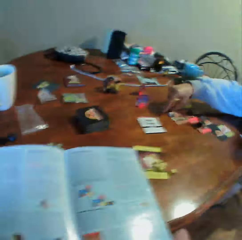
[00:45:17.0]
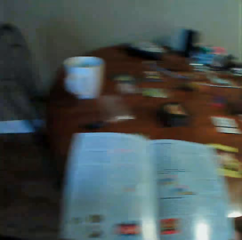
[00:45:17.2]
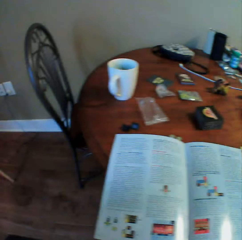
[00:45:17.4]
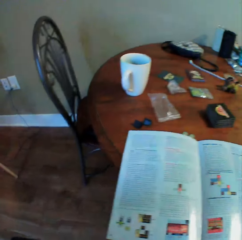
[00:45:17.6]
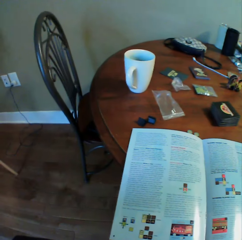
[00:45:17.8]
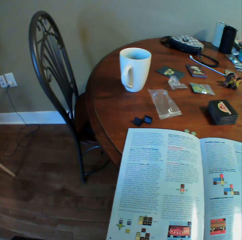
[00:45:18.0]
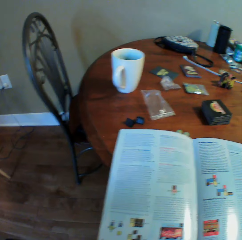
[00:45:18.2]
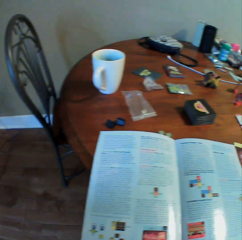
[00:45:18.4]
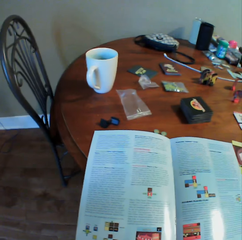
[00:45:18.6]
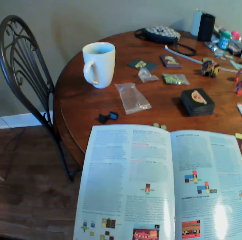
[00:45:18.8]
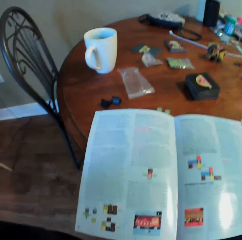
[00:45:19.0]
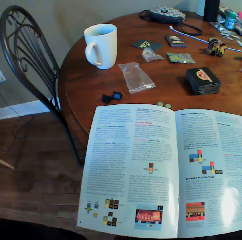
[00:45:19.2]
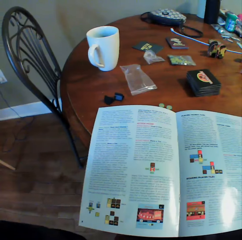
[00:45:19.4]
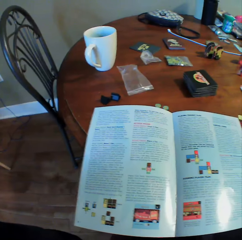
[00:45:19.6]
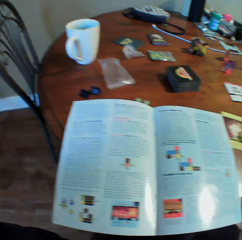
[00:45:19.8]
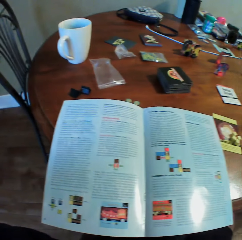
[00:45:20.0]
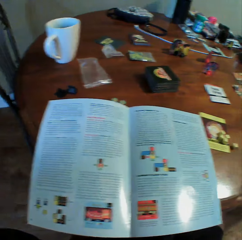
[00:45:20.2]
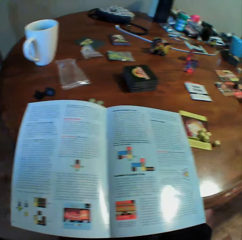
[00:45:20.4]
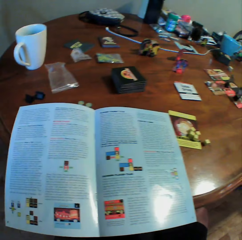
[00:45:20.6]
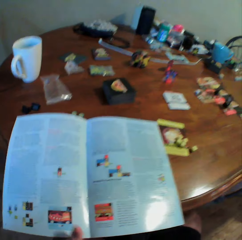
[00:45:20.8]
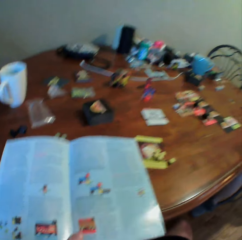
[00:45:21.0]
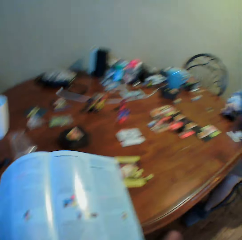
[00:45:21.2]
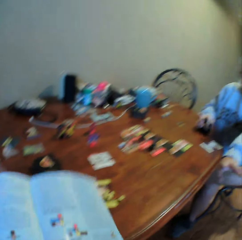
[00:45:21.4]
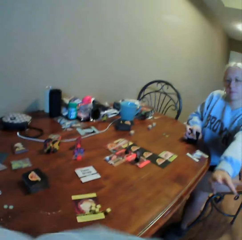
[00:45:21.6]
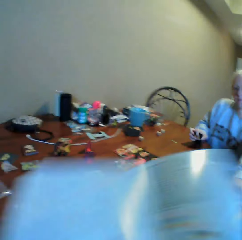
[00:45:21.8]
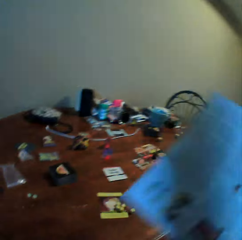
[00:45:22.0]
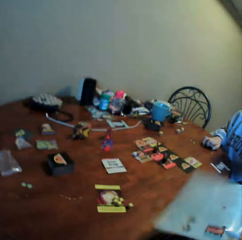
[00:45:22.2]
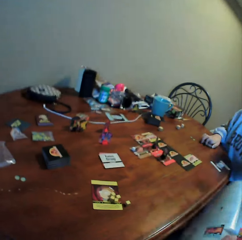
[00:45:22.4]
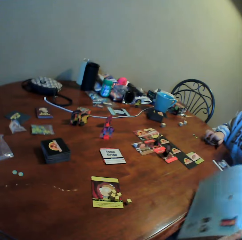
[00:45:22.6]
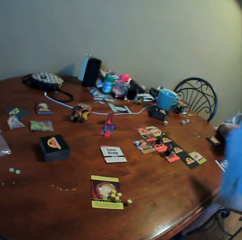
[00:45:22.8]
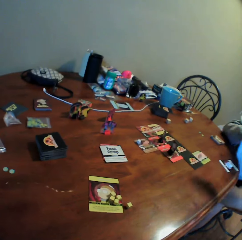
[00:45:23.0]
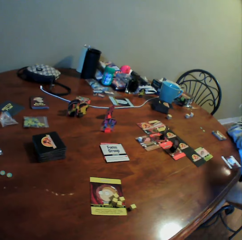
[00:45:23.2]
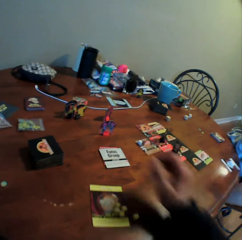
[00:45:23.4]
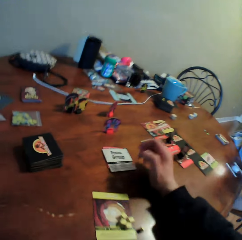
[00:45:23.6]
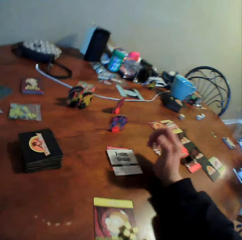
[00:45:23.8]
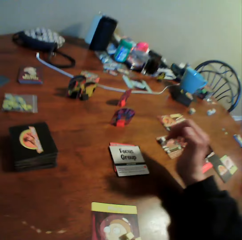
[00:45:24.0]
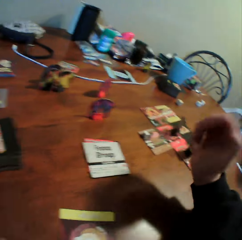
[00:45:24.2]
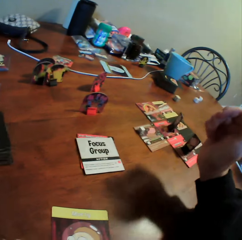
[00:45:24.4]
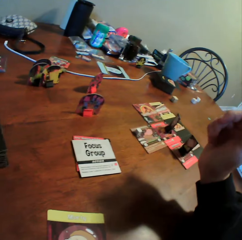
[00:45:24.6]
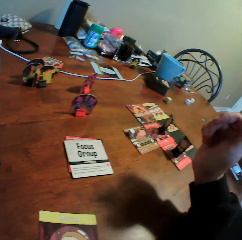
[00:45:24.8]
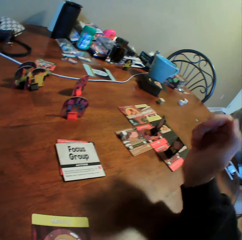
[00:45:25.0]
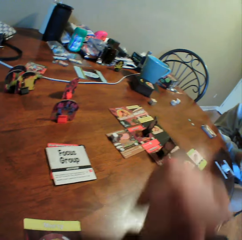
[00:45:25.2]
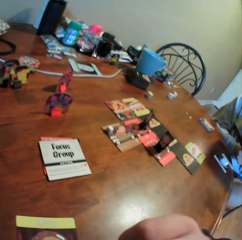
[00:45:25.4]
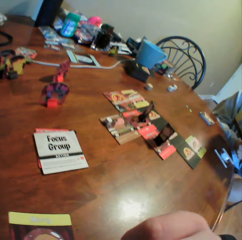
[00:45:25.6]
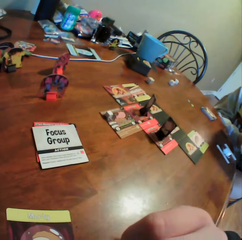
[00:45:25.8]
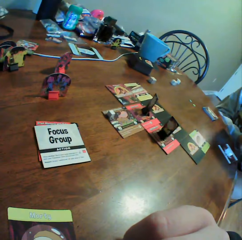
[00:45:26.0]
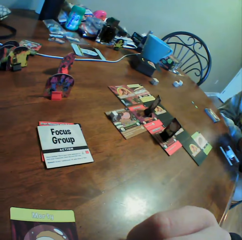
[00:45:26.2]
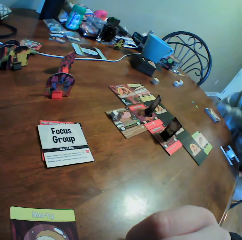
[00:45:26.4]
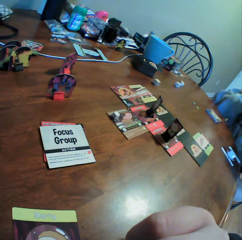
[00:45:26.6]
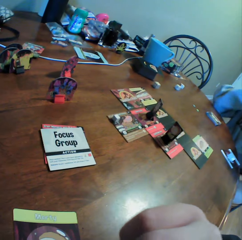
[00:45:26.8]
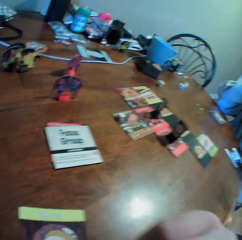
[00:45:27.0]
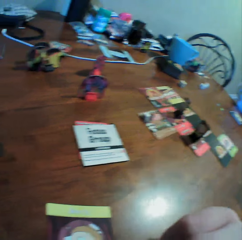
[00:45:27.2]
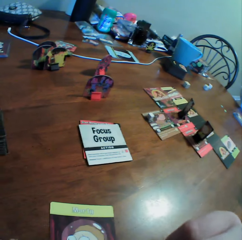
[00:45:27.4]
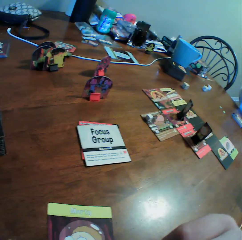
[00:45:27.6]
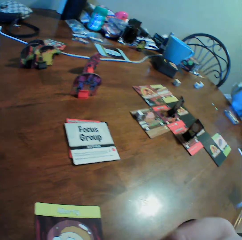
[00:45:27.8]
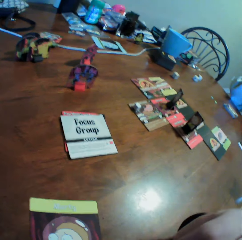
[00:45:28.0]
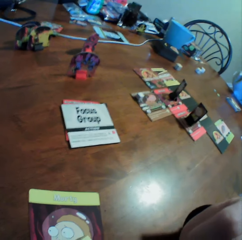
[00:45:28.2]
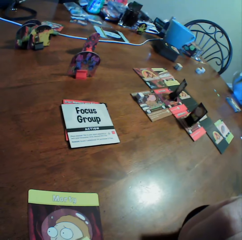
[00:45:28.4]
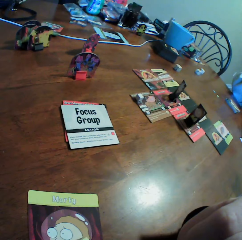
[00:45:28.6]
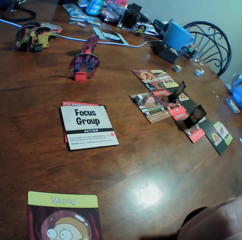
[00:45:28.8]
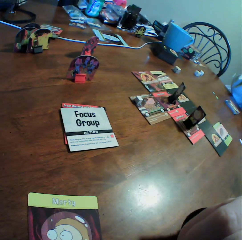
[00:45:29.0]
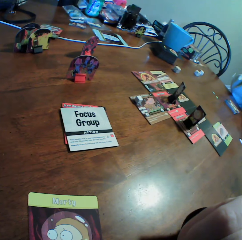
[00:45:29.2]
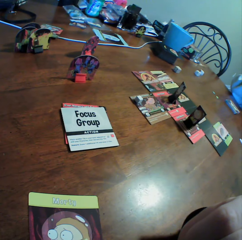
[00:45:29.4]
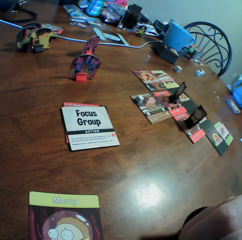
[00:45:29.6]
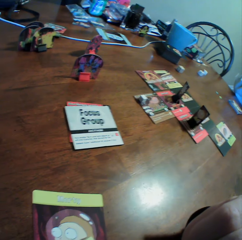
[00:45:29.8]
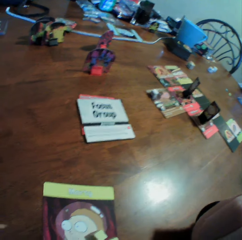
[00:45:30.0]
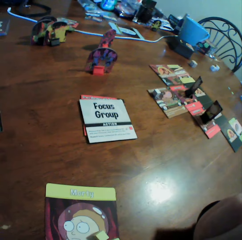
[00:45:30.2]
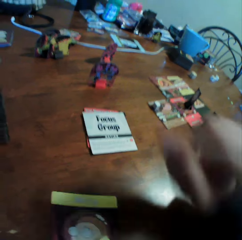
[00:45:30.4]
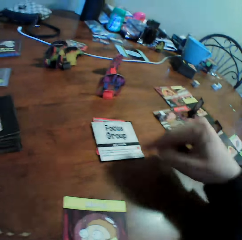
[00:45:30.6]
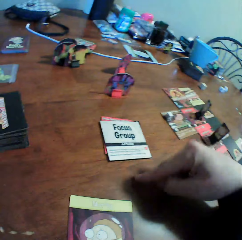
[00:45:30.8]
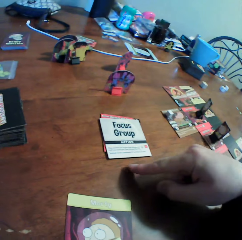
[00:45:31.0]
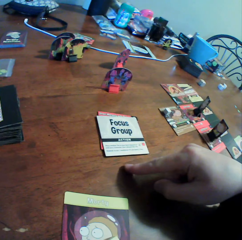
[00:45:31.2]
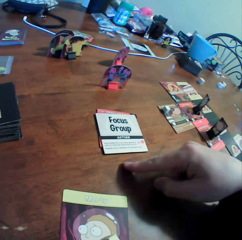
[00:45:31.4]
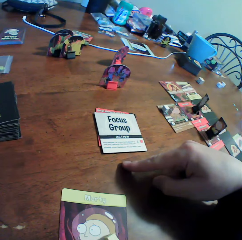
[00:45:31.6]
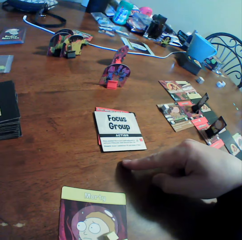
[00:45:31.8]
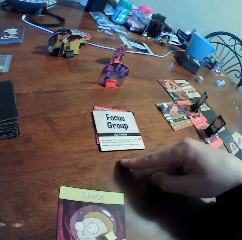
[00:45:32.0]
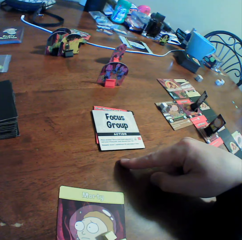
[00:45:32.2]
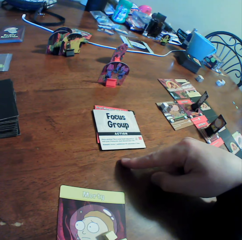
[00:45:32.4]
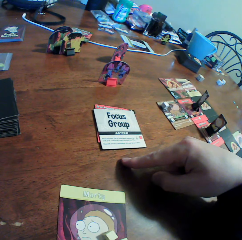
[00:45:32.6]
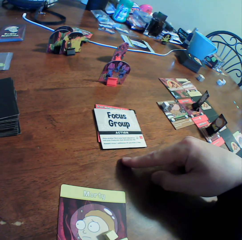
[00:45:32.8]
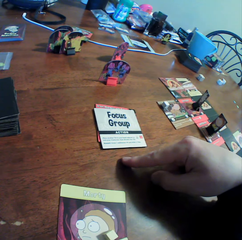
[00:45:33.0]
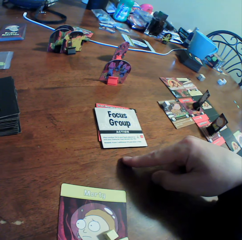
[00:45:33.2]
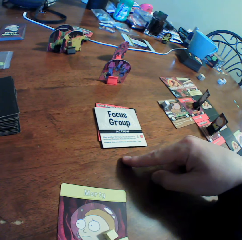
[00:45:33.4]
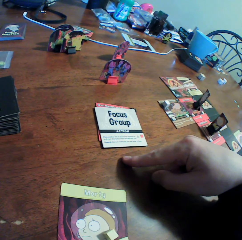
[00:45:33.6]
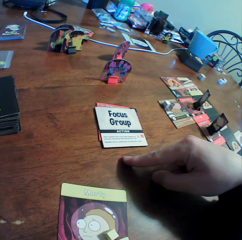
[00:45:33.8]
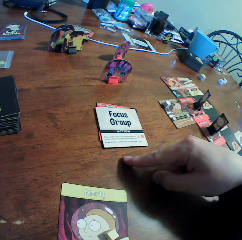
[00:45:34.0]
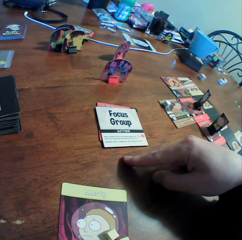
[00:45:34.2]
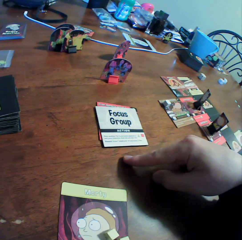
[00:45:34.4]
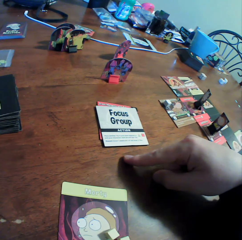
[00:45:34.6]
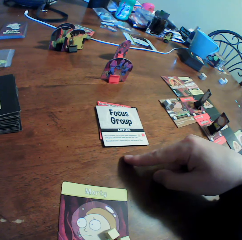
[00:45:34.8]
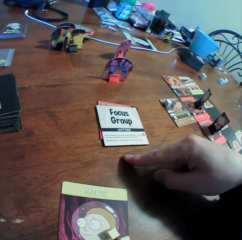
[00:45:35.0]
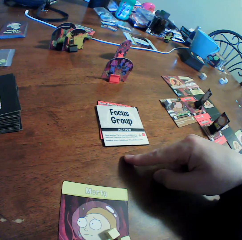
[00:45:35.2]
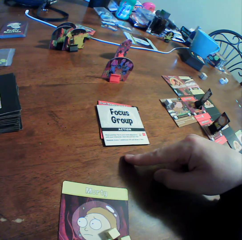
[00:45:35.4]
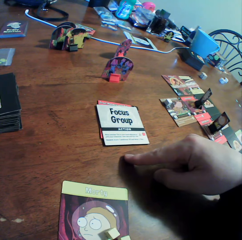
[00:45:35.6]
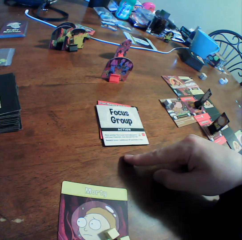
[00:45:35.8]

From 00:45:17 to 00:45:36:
A woman stretches her hand on the table. The camera wearer looks around. They pick up an instruction booklet on the table. The woman moves cards on the table. The camera wearer gives the instruction booklet to the woman. The woman picks up the instruction booklet from the camera wearer. The camera wearer looks around. They do something on the table. The woman moves her hand. The camera wearer does something. They point to something on the table.

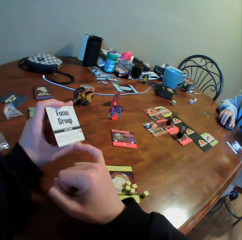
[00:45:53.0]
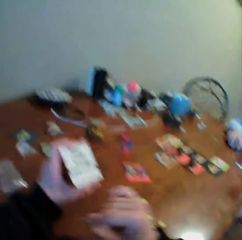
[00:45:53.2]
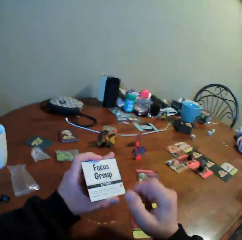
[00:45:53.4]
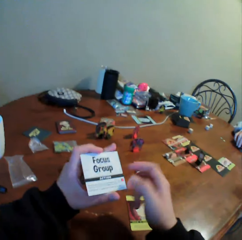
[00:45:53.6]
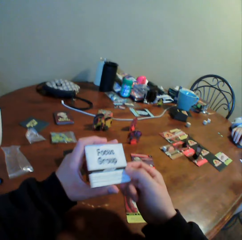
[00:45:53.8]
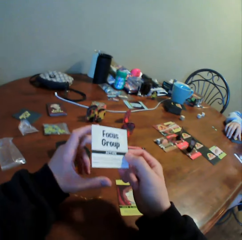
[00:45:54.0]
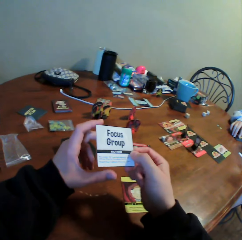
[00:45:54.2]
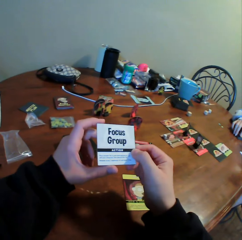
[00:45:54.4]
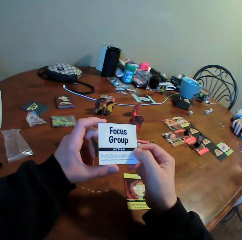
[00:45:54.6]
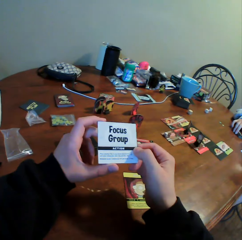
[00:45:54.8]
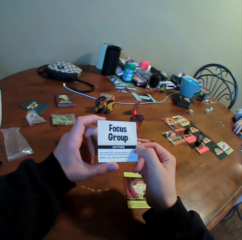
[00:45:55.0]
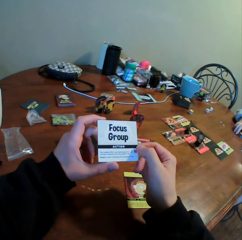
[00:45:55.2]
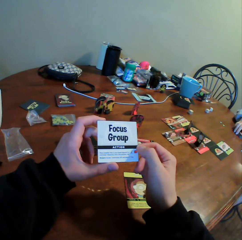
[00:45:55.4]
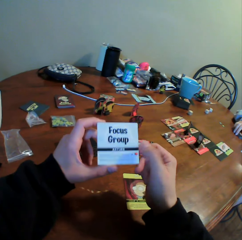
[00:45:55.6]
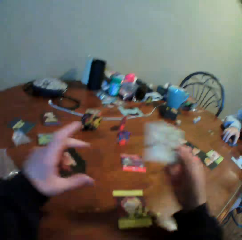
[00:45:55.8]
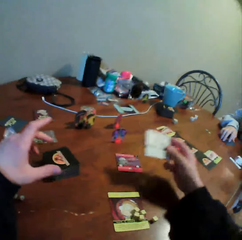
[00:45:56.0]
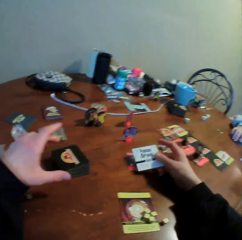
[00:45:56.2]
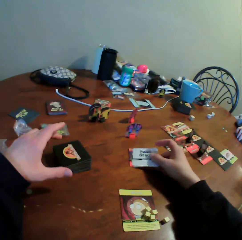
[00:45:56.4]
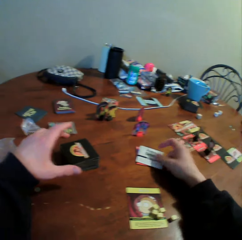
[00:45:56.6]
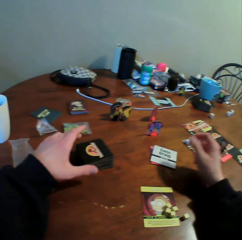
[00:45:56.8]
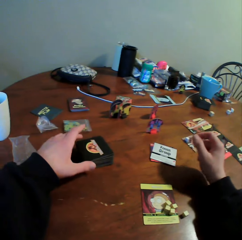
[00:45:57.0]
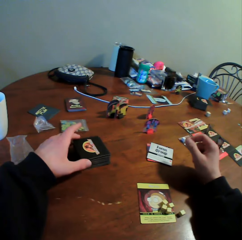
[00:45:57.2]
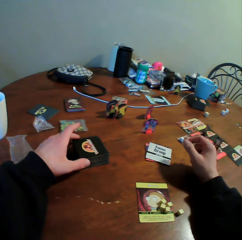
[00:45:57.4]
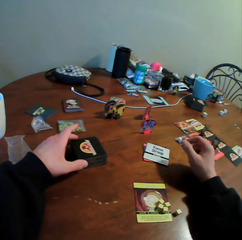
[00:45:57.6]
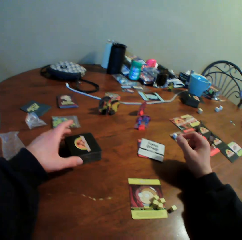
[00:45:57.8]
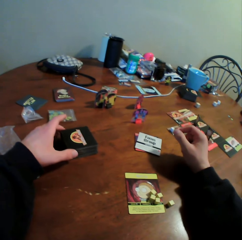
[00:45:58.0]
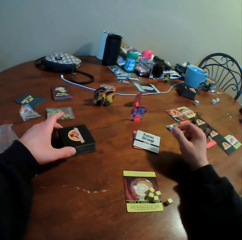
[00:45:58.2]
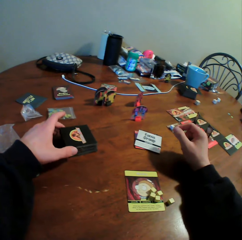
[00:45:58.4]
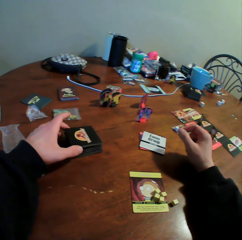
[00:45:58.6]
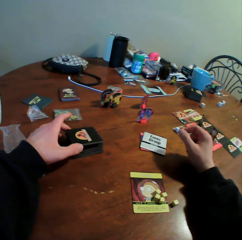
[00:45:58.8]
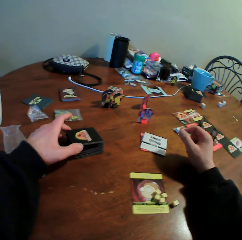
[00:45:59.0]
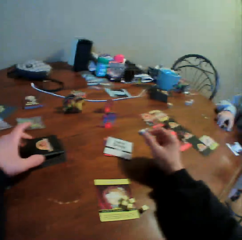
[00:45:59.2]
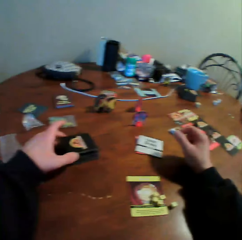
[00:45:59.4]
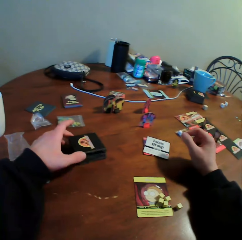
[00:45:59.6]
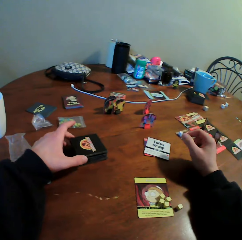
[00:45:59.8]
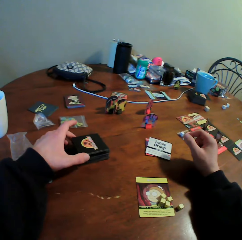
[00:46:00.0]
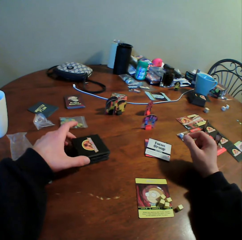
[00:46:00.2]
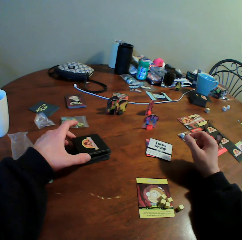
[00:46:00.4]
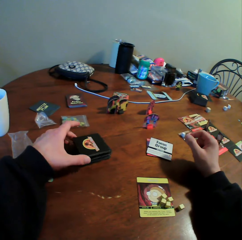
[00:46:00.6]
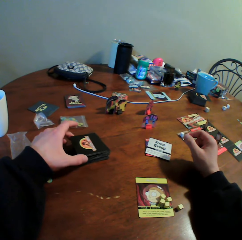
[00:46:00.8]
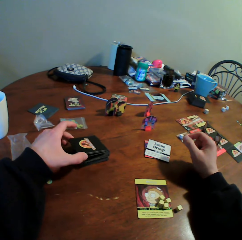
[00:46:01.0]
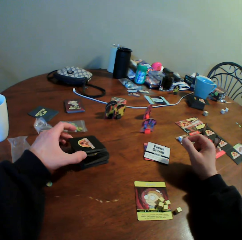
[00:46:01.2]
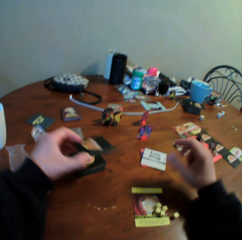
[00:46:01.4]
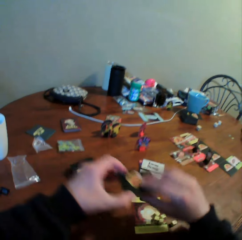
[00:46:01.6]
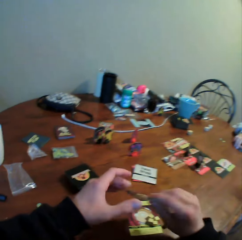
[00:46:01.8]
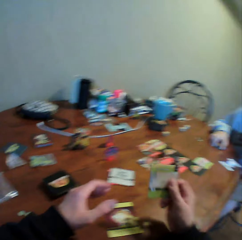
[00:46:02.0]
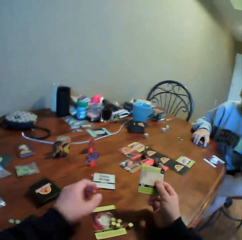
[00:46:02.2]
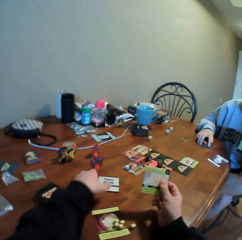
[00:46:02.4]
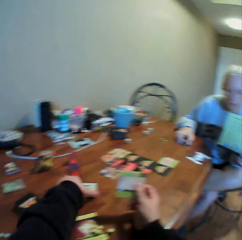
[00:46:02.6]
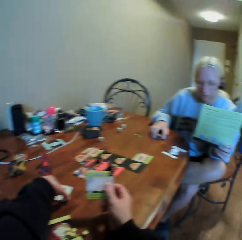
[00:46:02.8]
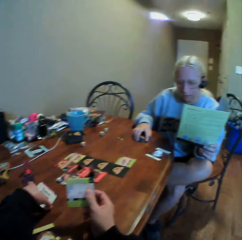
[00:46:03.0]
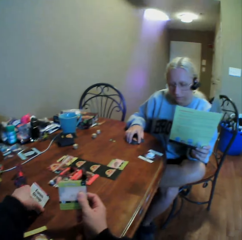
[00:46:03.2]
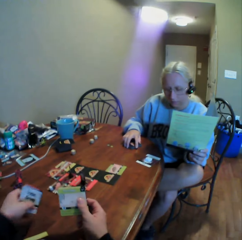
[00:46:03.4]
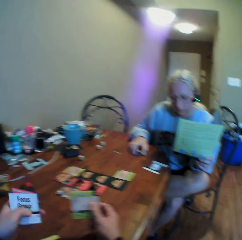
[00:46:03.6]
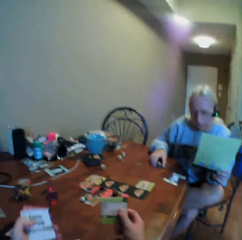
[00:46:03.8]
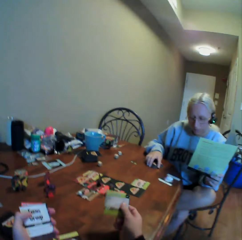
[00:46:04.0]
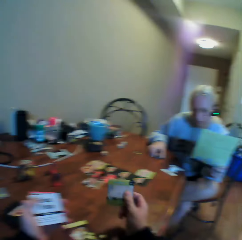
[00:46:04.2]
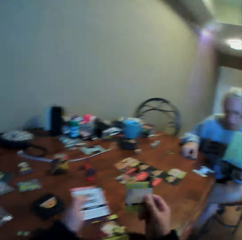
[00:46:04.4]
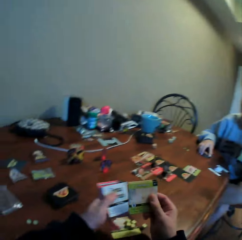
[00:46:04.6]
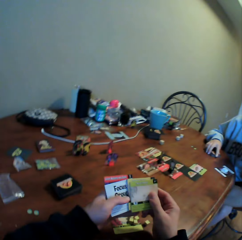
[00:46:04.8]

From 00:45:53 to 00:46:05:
The camera wearer holds a card with both hands. They put the card on the table. They hold the card on the table. A woman holds cards on the table. The camera wearer picks up a card from the table with the other hand. The woman holds the cards on the table. The camera wearer picks up cards on the table. The woman reads an instruction booklet. The camera wearer holds the cards with both hands.
